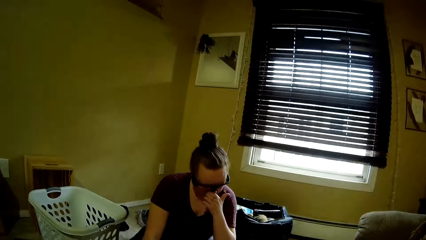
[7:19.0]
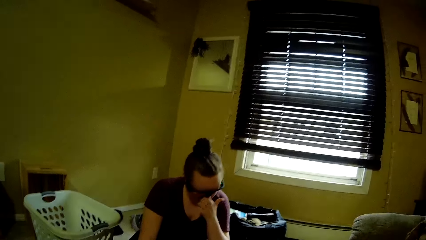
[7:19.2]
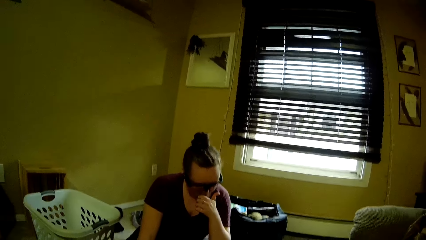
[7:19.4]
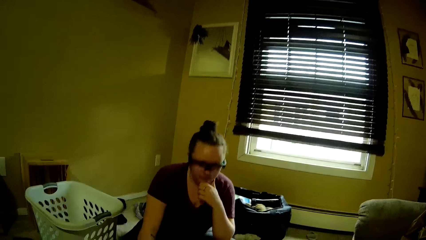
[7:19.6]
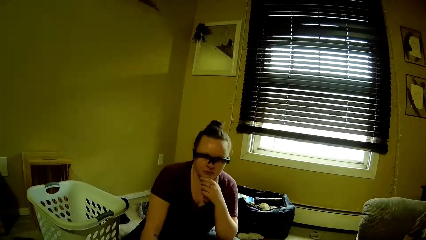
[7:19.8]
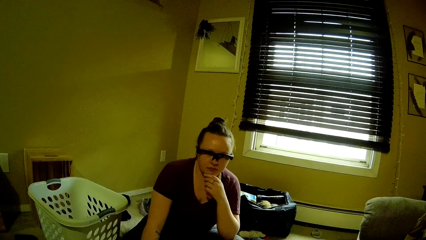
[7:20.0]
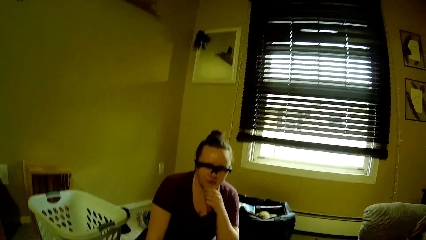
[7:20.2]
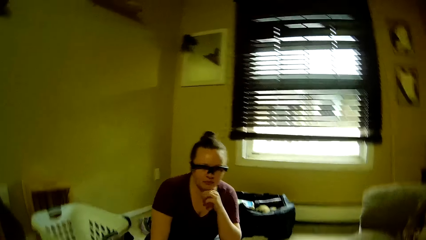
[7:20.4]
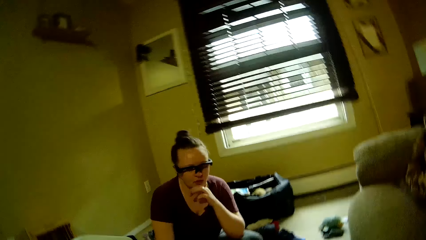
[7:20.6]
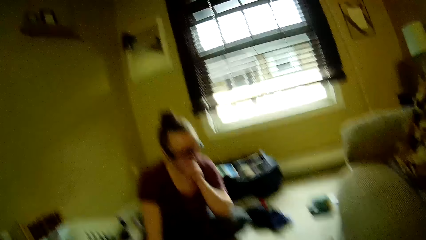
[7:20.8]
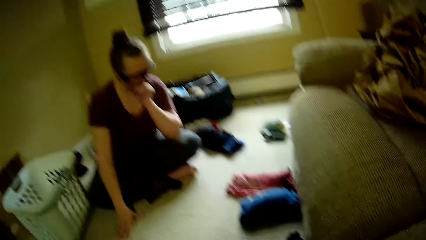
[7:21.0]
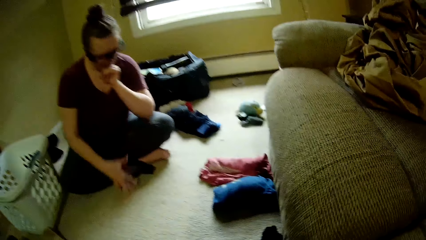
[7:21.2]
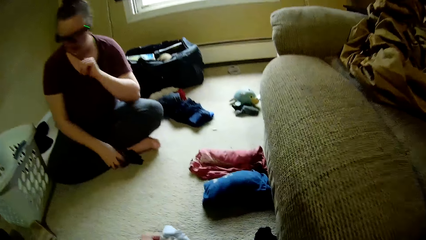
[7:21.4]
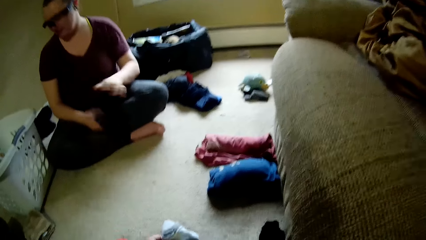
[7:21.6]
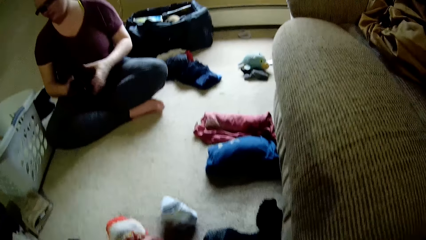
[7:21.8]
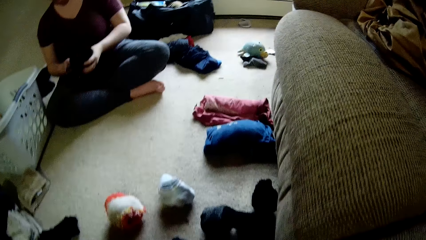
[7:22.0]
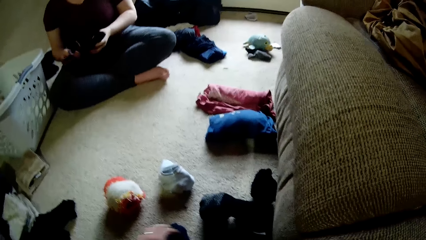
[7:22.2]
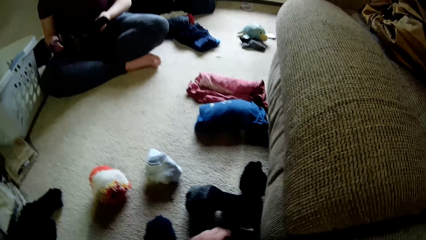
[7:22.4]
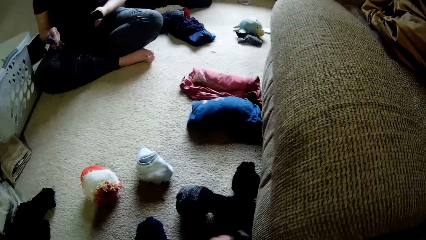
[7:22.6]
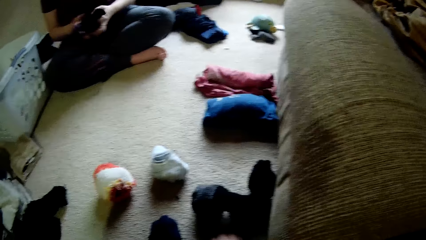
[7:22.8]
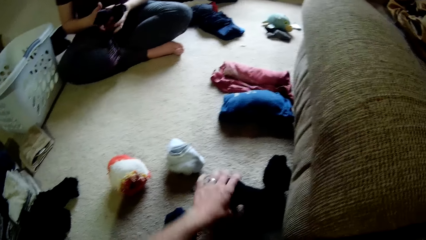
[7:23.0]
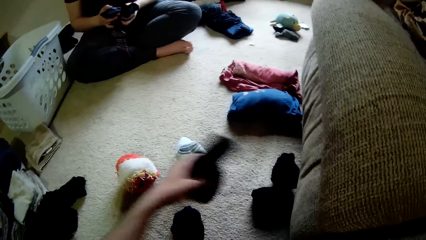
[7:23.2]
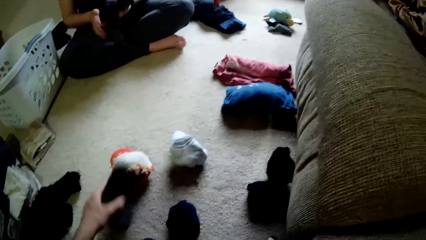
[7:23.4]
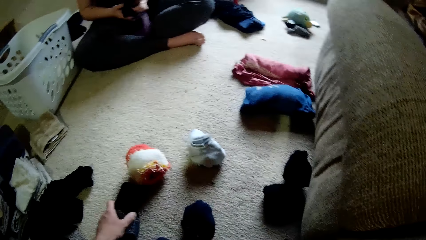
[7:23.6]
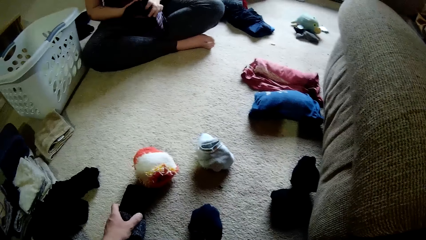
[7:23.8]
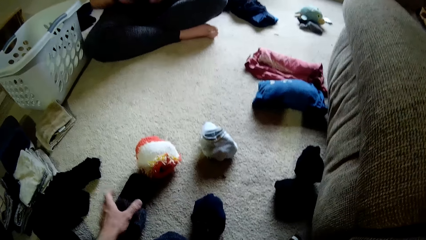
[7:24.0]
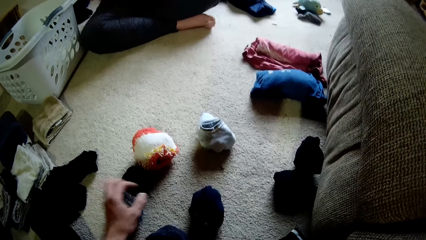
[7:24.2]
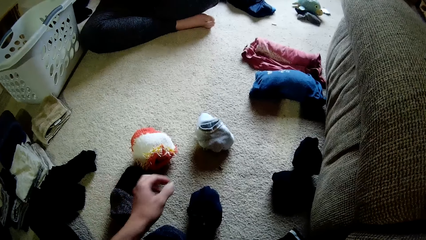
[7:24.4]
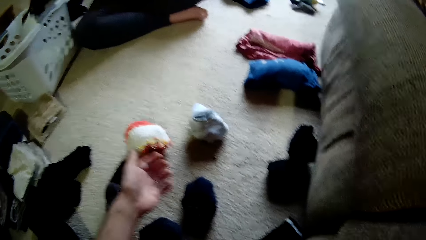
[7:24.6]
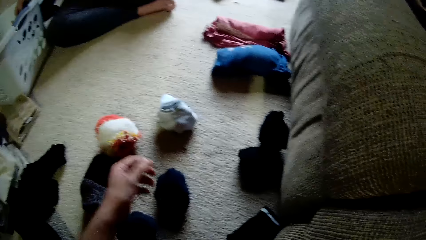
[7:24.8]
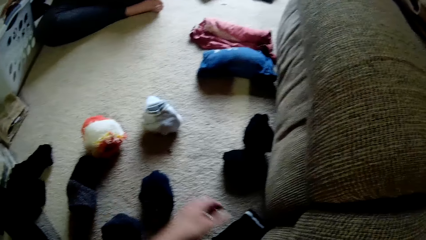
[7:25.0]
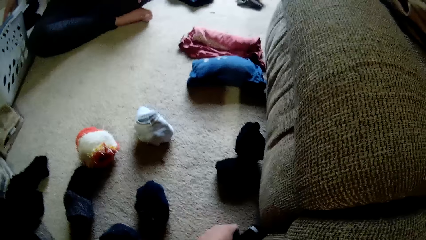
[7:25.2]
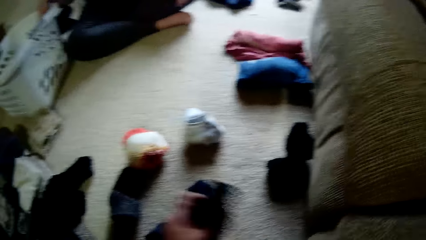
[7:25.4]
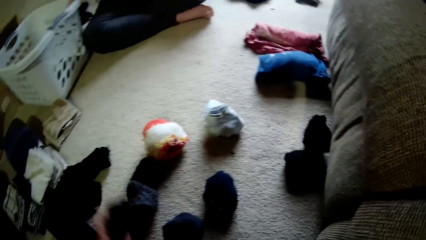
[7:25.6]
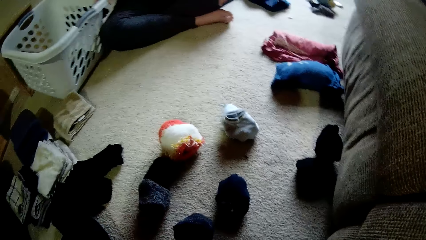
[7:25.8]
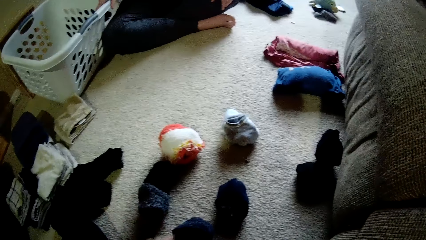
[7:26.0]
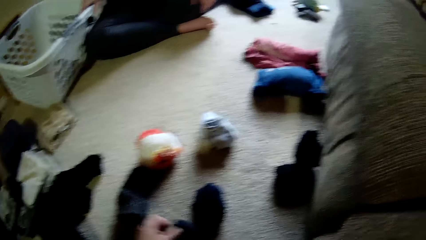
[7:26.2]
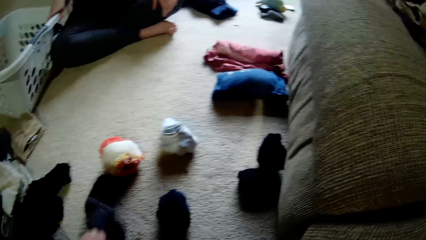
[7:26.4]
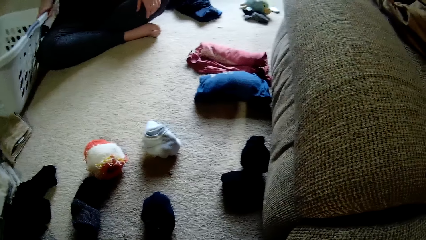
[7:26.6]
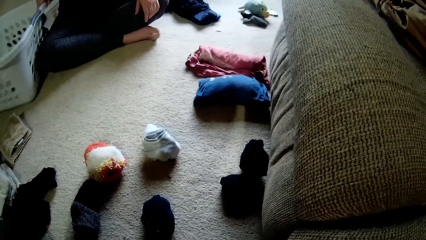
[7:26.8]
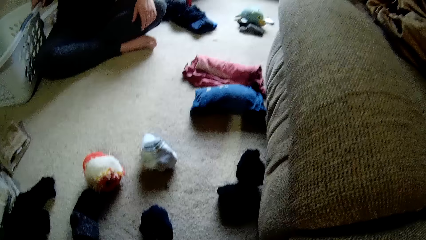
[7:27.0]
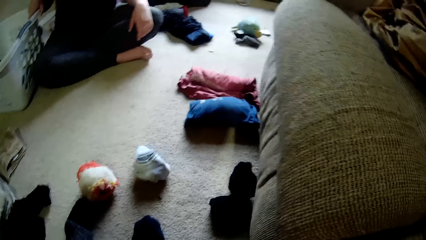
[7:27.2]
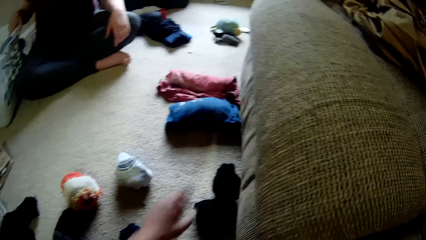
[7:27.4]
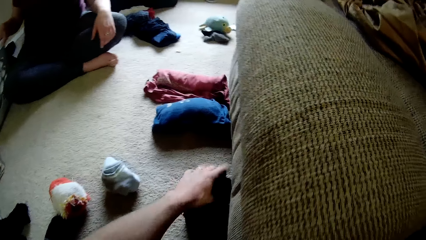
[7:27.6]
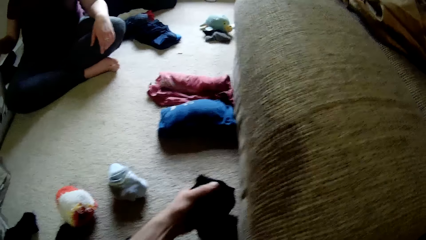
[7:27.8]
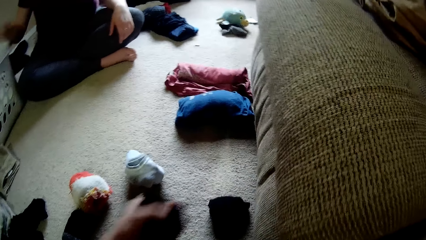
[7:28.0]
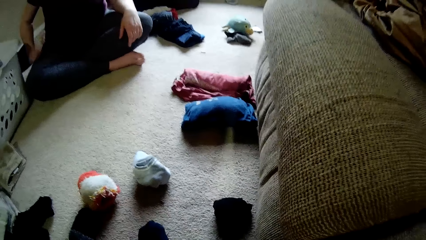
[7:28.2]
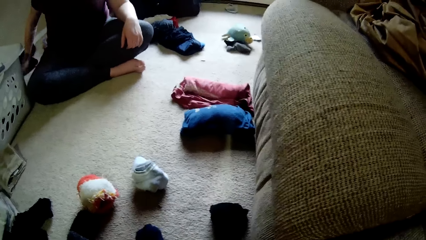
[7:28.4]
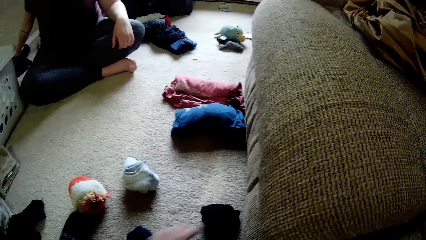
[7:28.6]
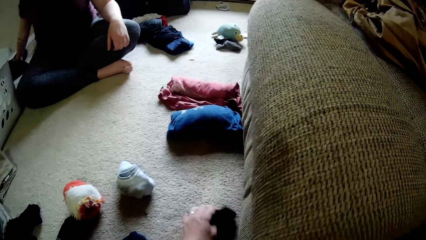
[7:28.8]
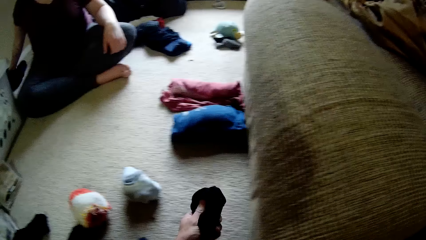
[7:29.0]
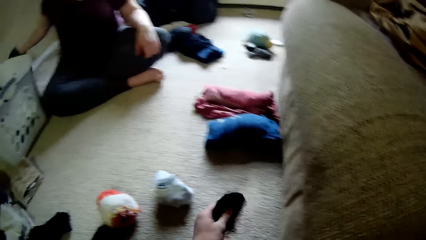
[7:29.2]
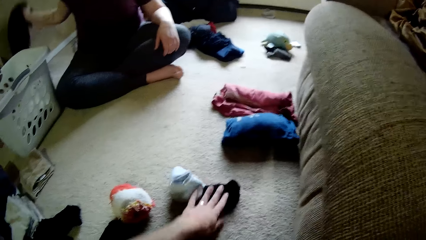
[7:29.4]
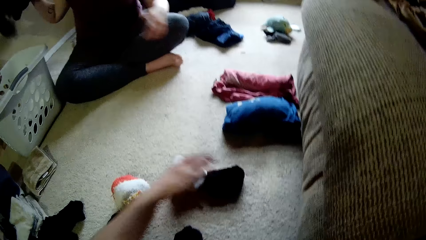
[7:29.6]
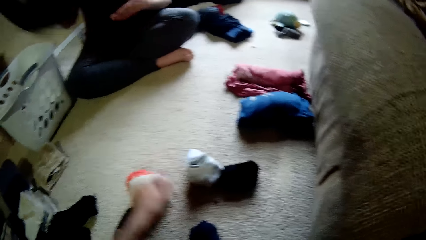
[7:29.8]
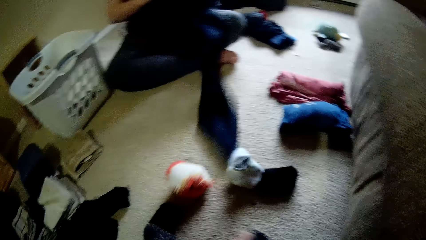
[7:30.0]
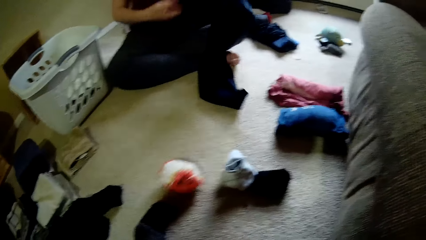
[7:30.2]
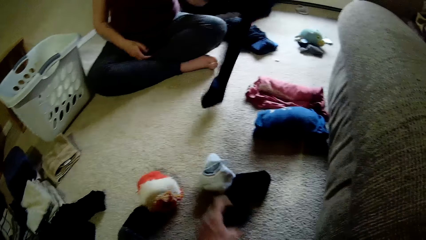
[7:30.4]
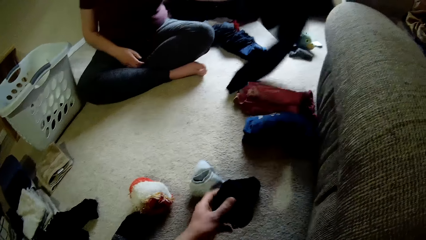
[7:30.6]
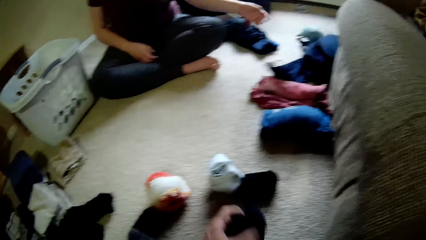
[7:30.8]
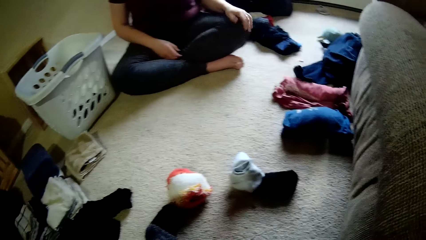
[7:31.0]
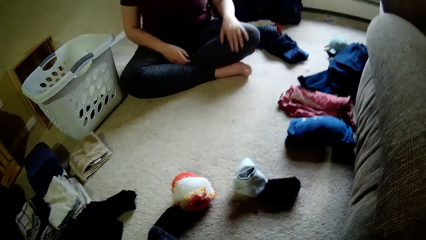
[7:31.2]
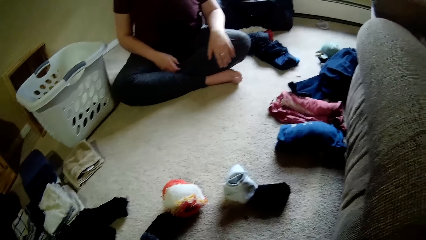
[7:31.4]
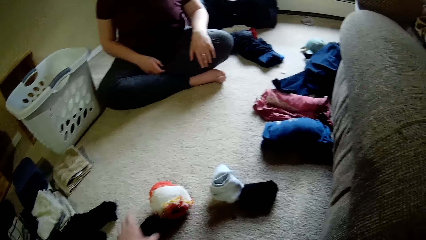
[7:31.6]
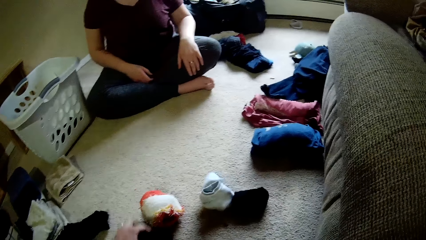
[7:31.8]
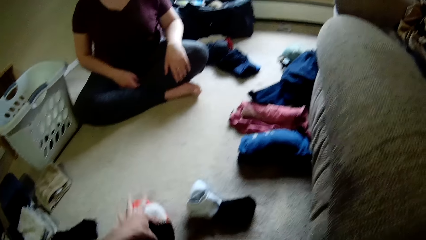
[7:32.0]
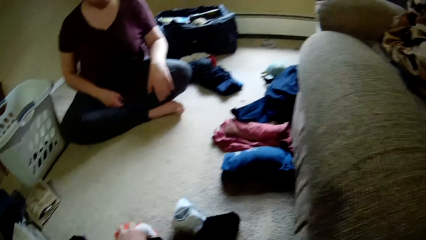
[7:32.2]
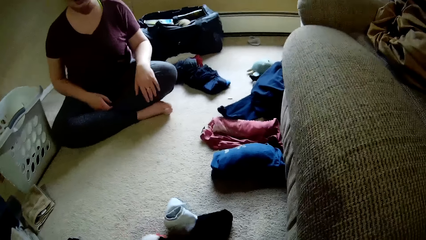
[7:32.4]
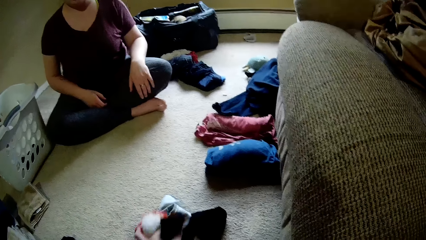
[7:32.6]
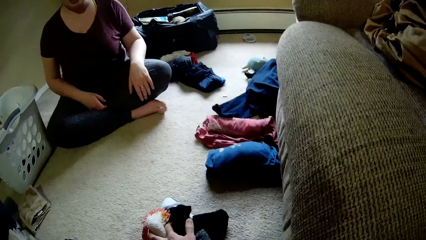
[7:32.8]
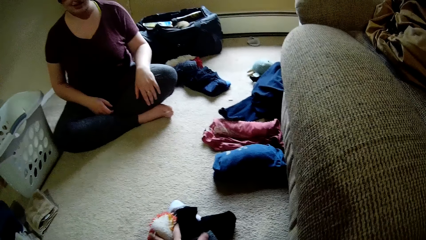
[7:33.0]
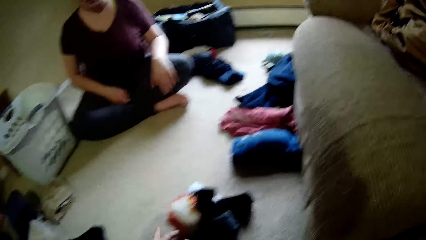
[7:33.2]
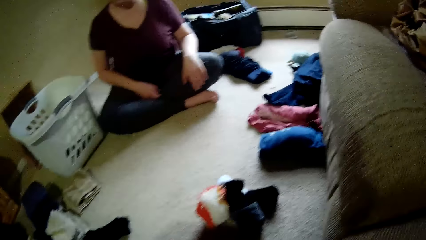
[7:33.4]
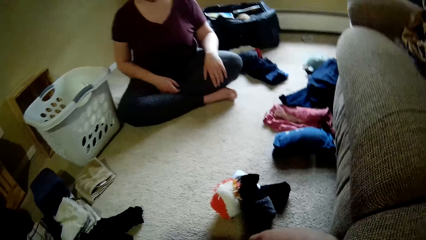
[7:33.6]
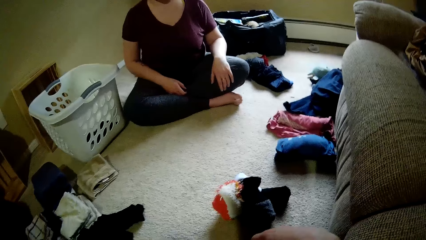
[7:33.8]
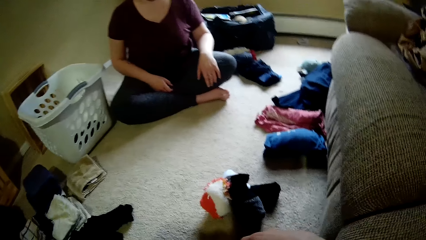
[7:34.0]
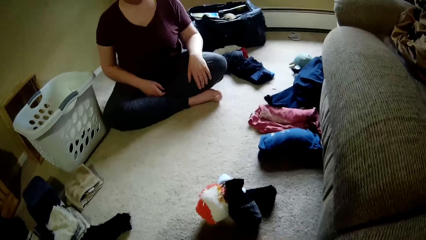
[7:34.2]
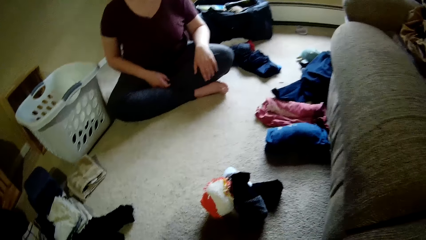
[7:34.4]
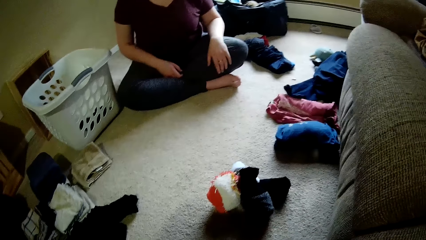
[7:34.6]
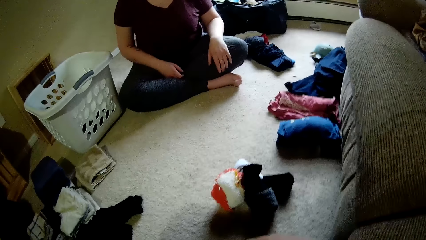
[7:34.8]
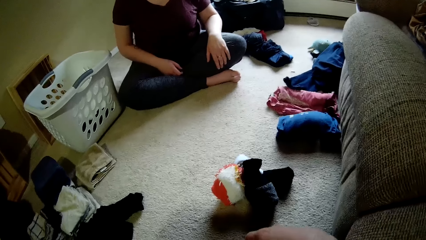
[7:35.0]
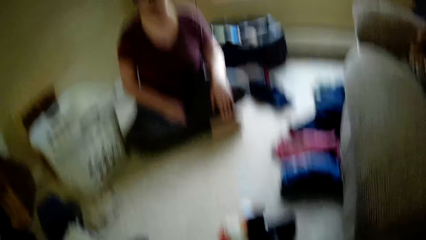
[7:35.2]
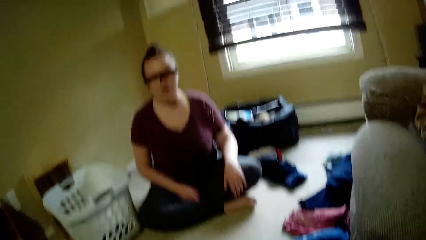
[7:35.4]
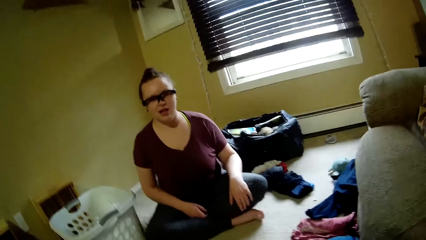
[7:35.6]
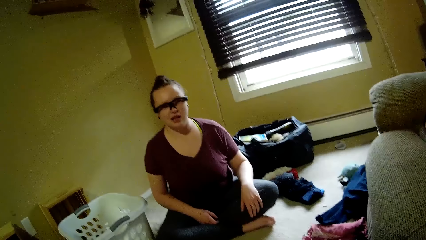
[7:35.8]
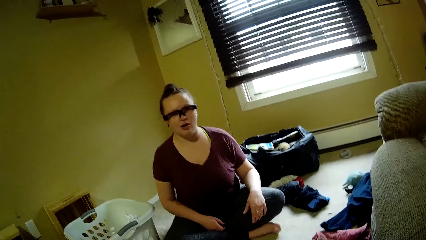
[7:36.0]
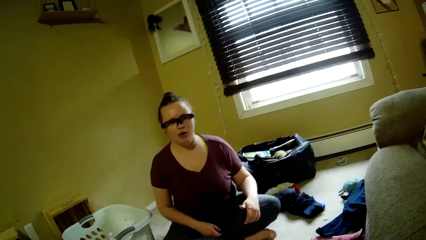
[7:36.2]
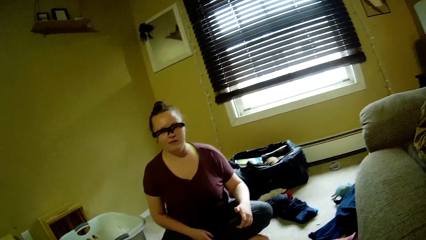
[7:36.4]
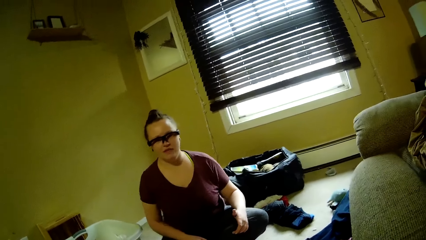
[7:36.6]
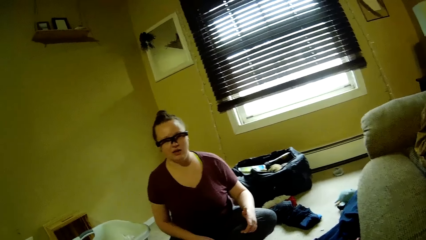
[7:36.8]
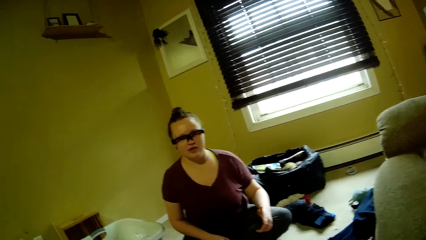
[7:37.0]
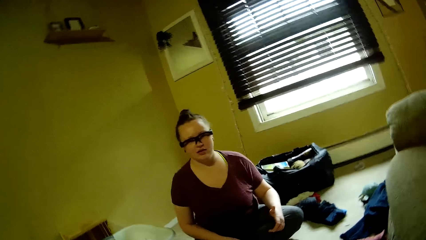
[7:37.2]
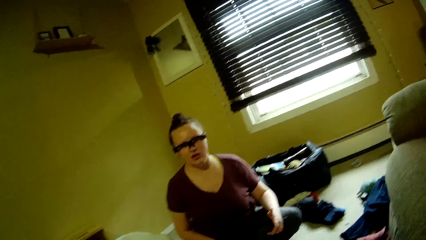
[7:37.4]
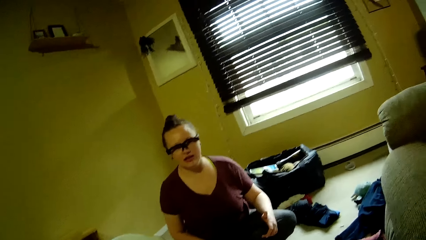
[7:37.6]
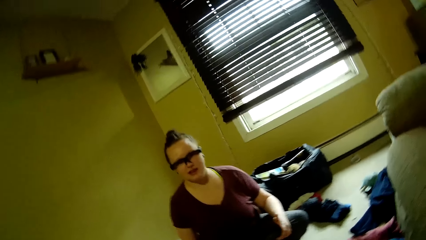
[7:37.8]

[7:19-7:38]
The camera wearer puts the socks on the floor. He picks up the socks from the floor with his left hand and puts the socks on the floor. He picks the sock with his left hand and drops the sock on the ground. A woman moves the basket. The woman carries a laundry basket. The camera wearer picks up the socks from the floor with his left hand. The woman picks up a piece of cloth. The camera wearer drops the sock on the ground. He picks up the socks from the floor with his left hand and puts the socks on the floor. The woman holds the cloth. She drops the cloth on the ground. She throws the piece of cloth on the floor. The camera wearer picks up the socks from the floor. He looks at the woman.
